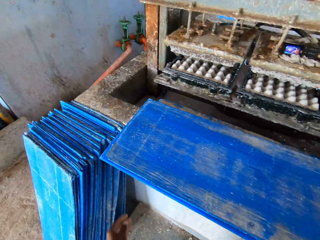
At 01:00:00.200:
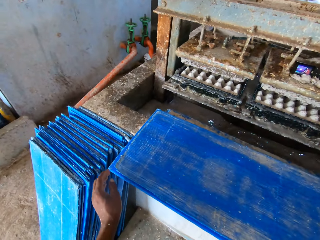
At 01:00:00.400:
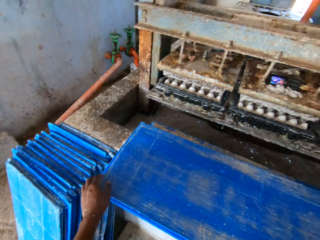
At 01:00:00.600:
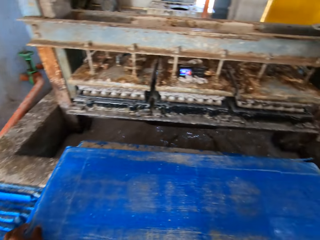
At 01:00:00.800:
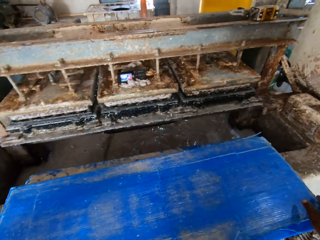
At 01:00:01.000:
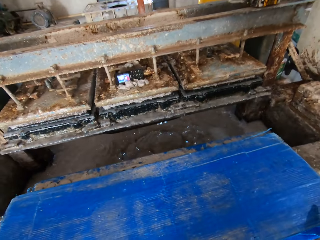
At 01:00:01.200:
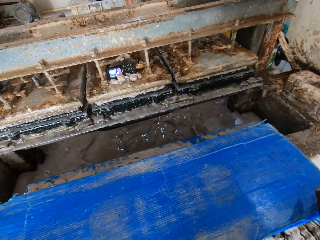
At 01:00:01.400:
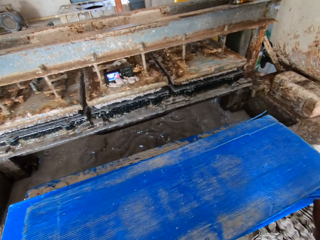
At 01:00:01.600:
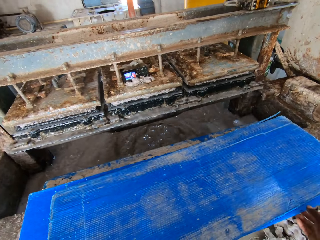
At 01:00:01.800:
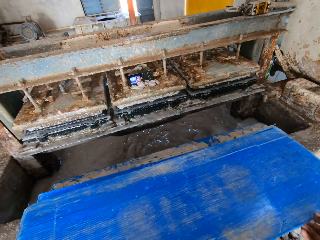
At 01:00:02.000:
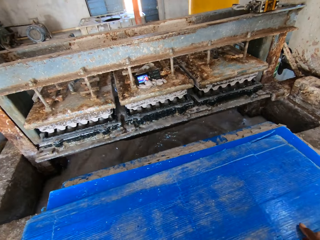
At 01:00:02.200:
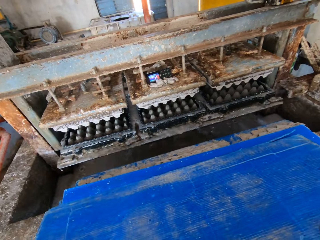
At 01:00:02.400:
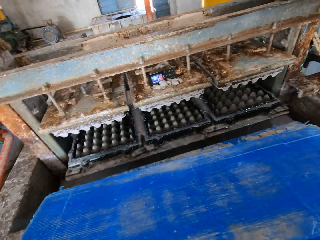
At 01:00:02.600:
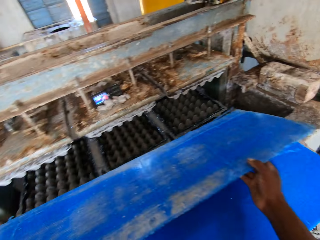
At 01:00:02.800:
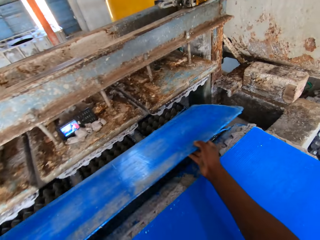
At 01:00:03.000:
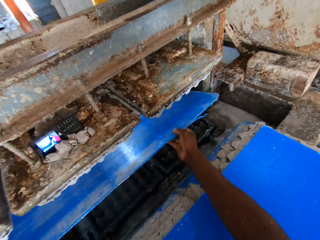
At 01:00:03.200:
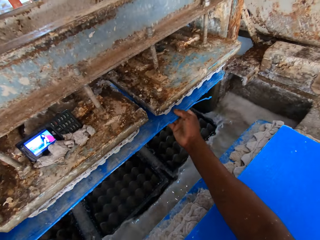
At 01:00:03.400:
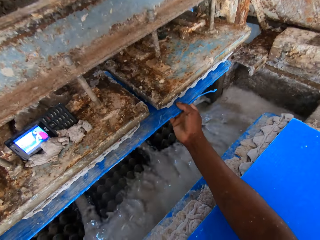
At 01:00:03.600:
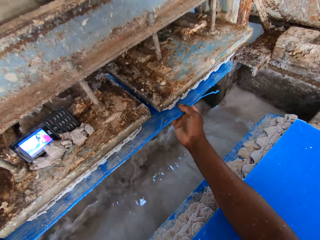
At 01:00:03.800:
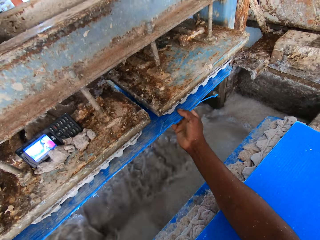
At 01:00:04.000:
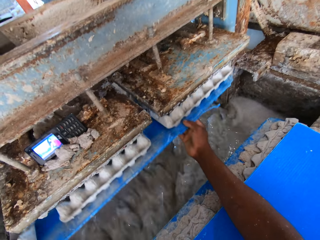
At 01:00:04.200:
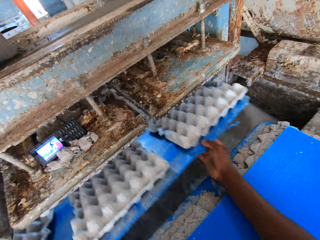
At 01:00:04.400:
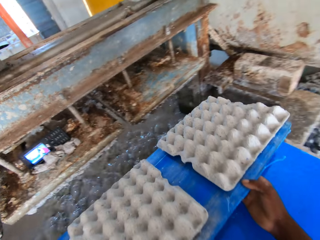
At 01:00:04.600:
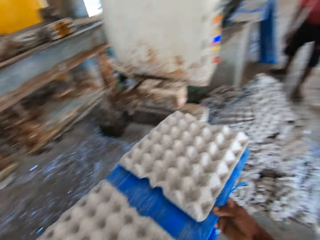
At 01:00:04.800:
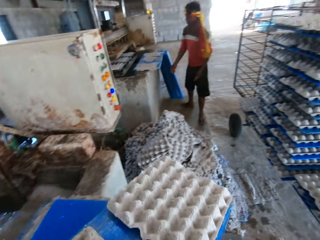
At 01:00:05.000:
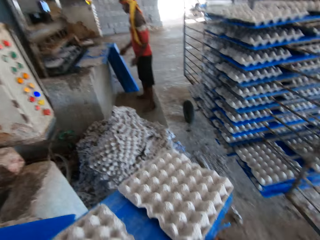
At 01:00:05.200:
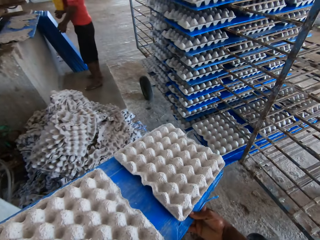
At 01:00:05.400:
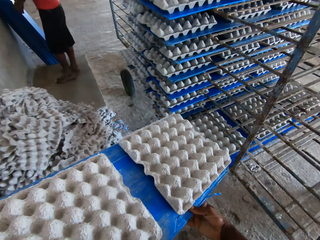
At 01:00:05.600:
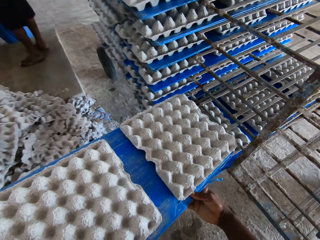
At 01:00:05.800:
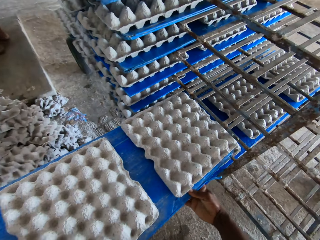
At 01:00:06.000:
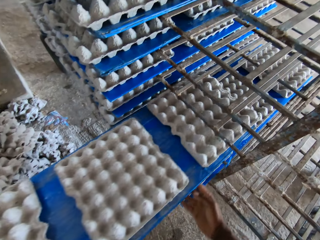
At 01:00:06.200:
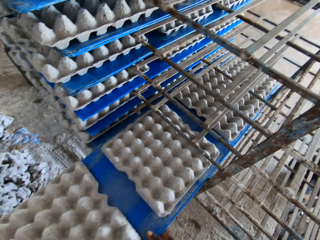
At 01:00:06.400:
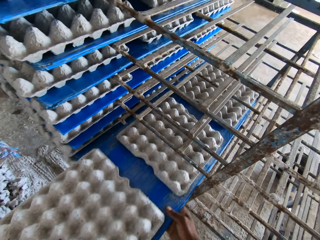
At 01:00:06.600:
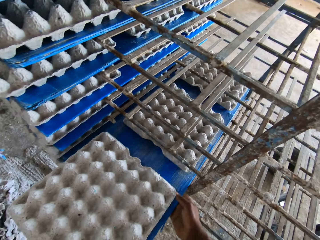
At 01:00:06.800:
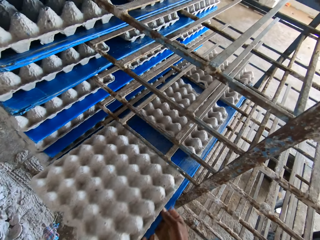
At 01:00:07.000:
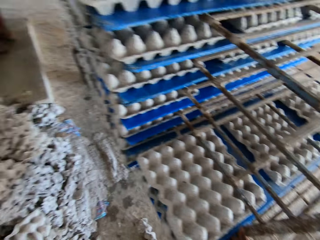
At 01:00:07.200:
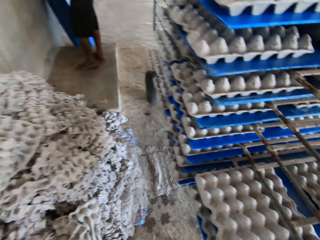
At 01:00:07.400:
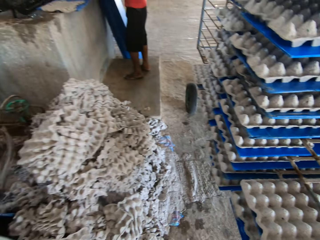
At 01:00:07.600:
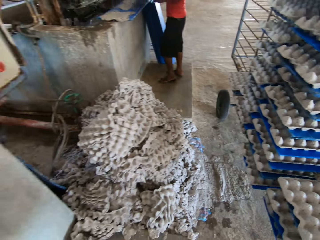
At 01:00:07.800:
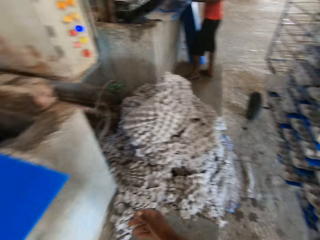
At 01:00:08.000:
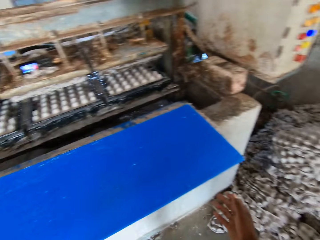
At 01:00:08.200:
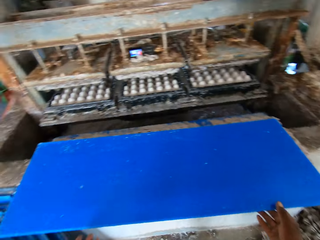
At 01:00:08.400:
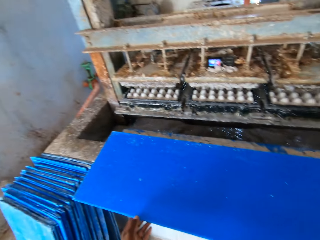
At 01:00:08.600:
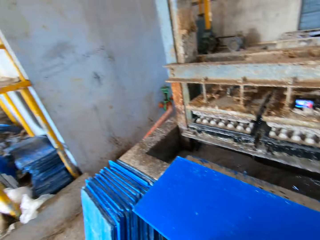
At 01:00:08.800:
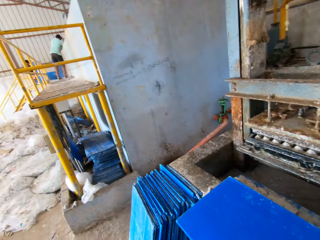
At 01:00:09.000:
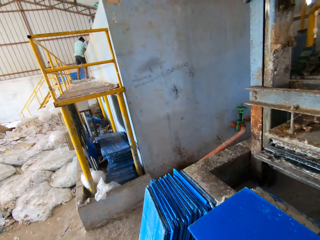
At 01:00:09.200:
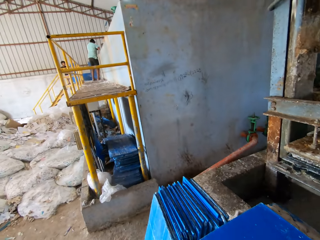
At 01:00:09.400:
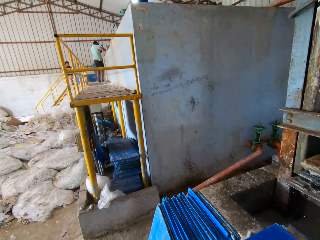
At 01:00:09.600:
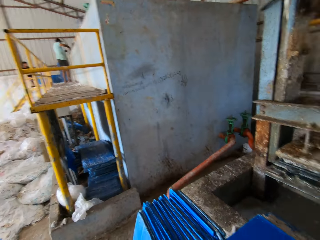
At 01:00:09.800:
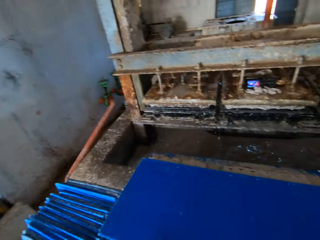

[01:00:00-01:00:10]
The camera wearer holds a tray on the pavement with his left hand. He holds the tray on the pavement with both hands. He moves the tray on the pavement with both hands. He picks the tray from the pavement with both hands. He places the tray under the crate molder with both hands. He brings out some crates from the crate molder with the tray in both hands. The man holds a tray on the floor with both hands. The camera wearer places the tray of crates in the crate rack with both hands. He holds the tray on the pavement with both hands.

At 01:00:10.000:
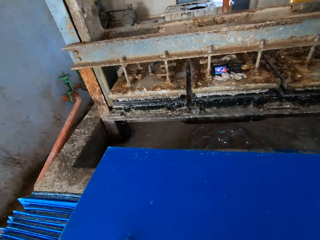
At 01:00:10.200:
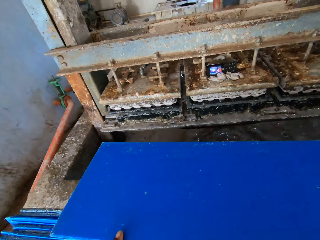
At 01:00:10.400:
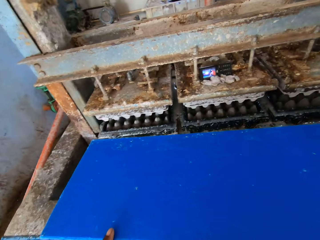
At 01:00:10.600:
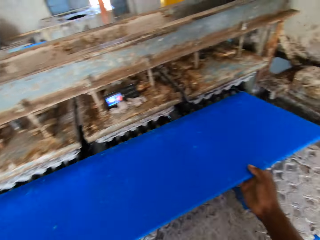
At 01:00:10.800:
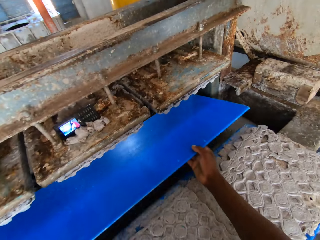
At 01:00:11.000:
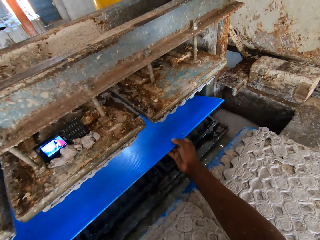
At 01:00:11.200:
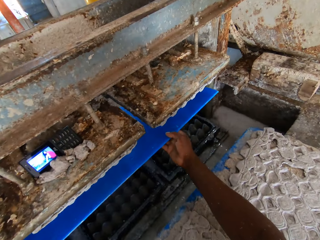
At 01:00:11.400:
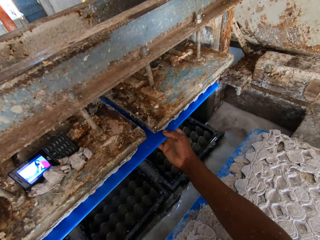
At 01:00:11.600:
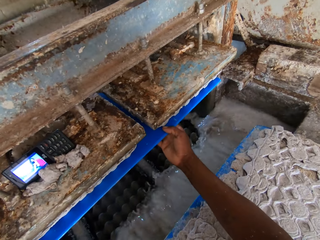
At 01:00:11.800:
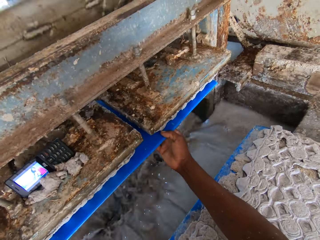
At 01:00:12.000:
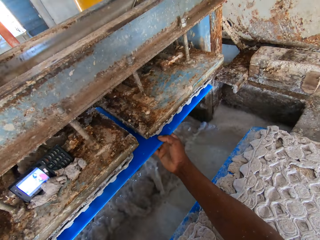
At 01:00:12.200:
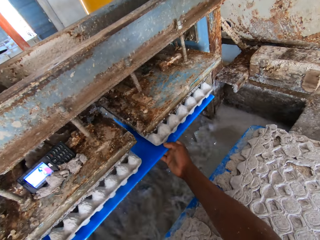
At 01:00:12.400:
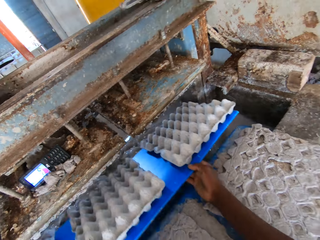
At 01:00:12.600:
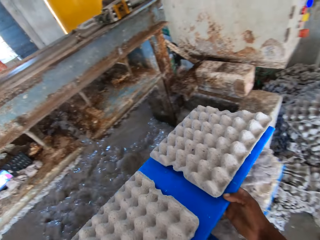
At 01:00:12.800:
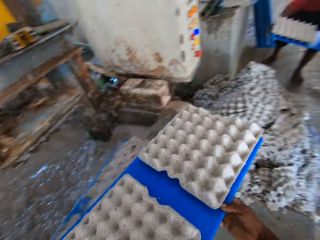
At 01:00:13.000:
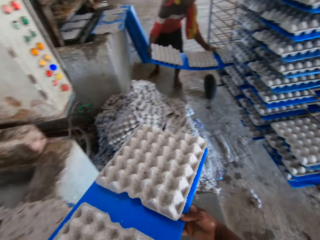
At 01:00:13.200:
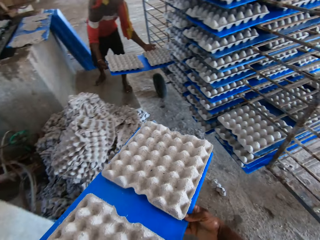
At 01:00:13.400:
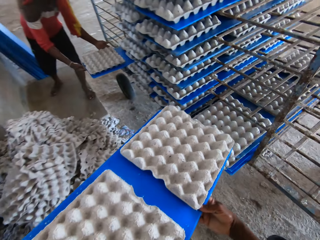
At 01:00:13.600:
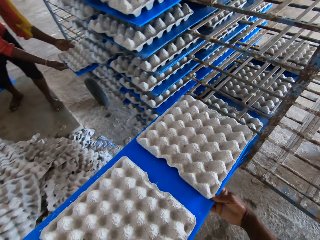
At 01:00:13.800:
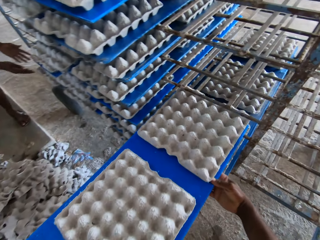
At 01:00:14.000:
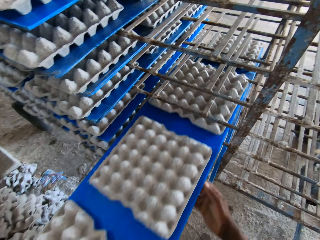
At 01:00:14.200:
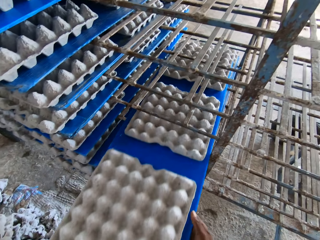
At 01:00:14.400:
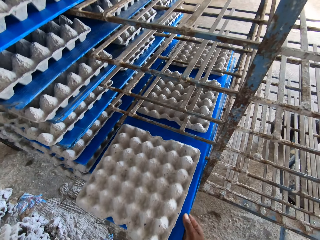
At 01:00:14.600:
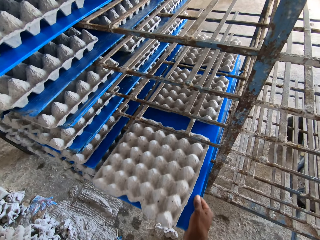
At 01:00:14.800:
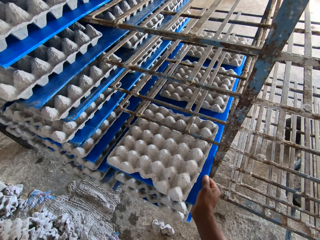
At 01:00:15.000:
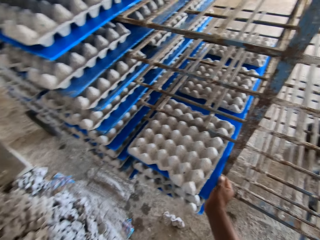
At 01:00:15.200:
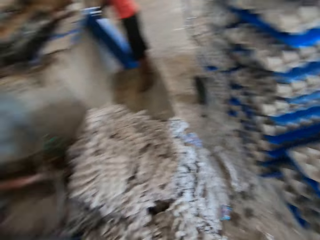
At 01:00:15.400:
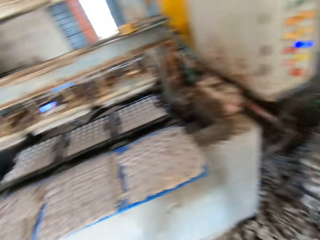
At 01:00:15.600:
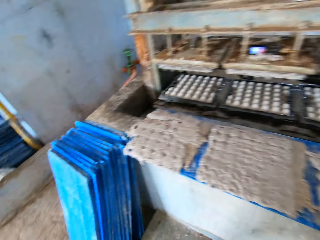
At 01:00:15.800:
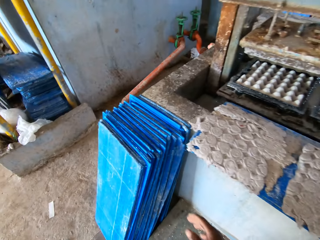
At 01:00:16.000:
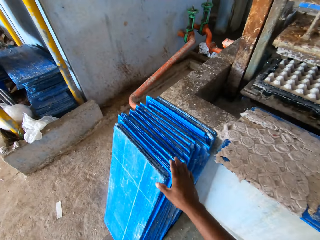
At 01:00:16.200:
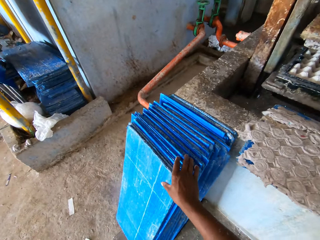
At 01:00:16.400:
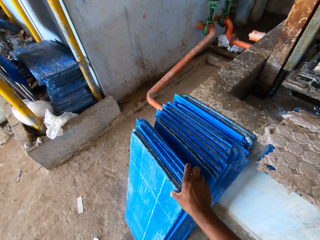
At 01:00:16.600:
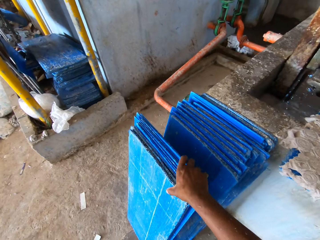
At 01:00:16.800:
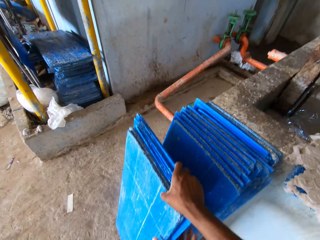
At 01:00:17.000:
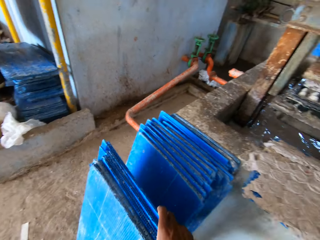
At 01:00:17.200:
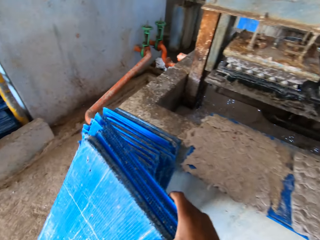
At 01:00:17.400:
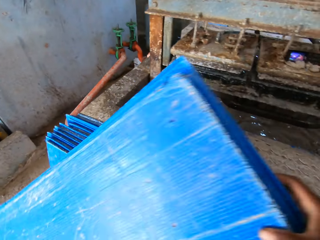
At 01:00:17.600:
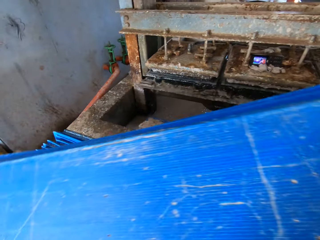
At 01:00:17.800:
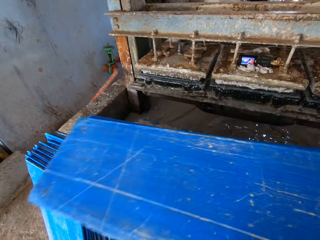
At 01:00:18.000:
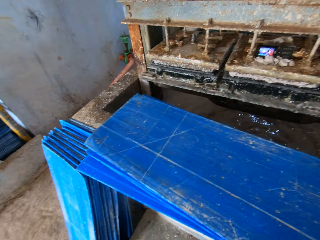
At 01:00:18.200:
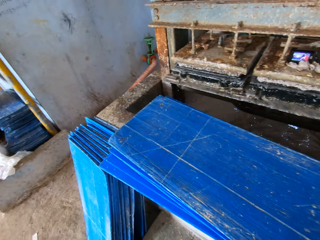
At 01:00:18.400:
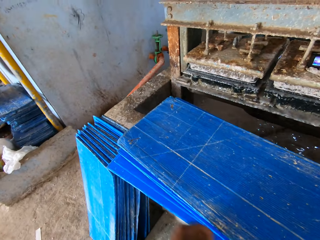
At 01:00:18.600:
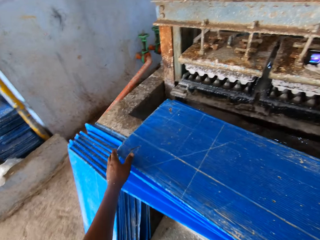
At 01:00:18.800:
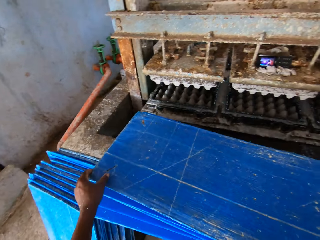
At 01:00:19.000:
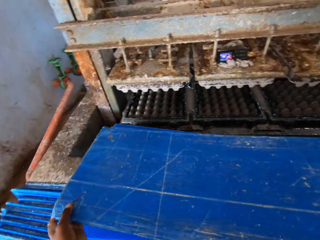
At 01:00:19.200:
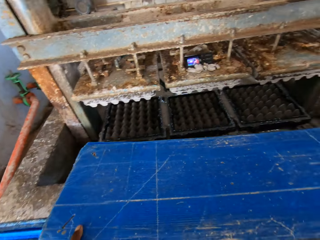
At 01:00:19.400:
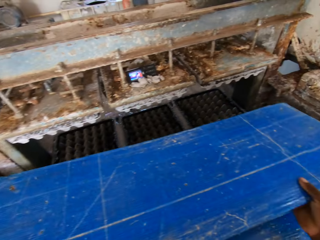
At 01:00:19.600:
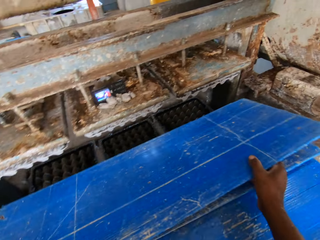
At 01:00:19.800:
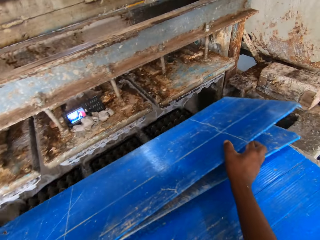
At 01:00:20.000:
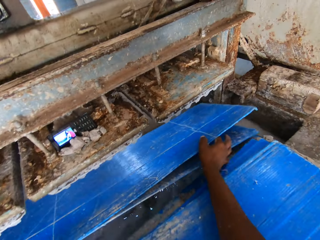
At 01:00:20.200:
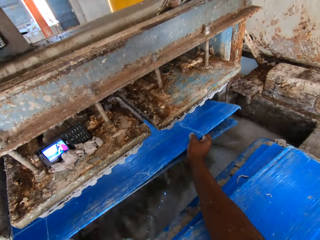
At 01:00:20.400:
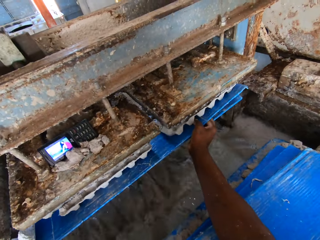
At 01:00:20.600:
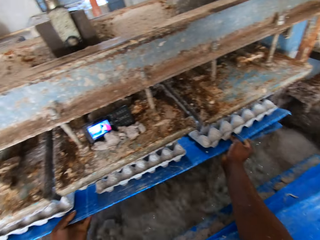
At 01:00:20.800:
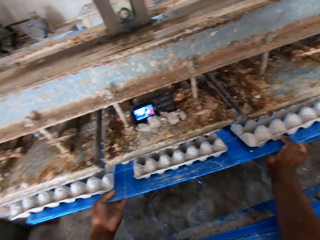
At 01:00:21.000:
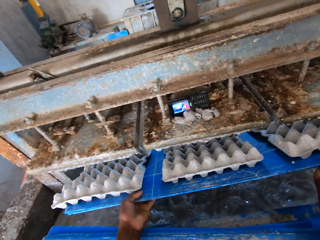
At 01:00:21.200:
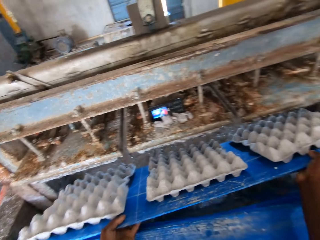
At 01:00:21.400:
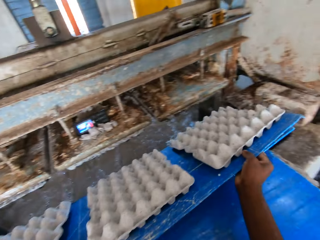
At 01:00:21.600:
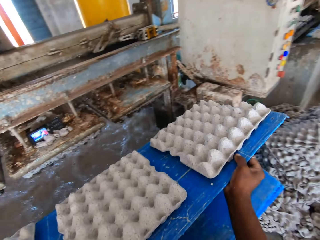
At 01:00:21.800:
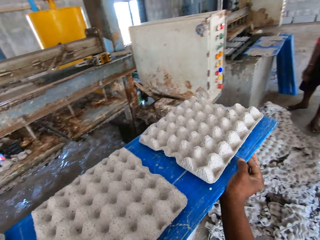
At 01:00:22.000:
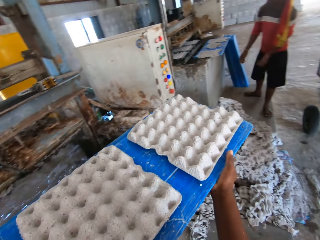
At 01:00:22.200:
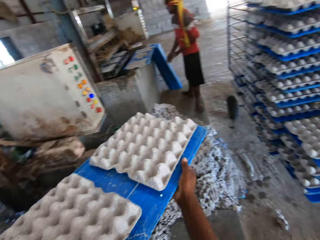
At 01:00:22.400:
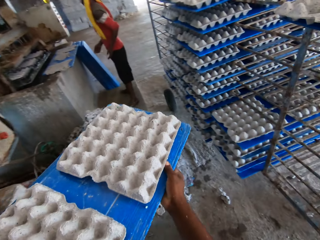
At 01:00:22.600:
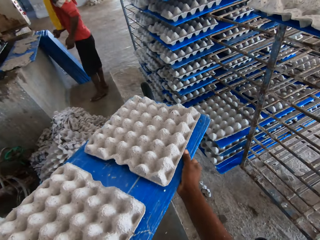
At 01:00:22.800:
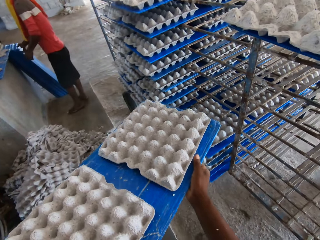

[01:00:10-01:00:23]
The camera wearer picks the tray from the pavement with both hands. He places the tray under the crate molder with both hands. He brings out some crates from the crate molder with the tray in both hands. The man holds a tray of crates in the crate rack with both hands and pushes the tray of crates in the crate rack with both hands. The camera wearer places the tray of crates in the crate rack with both hands. He holds the tray of crates in the crate rack with his right hand and pushes the tray of crates in the crate rack with his right hand. He holds some trays on the floor with both hands. He picks the trays from the floor with his right hand. He places the trays on the pavement of the crate molder with his right hand. He holds a tray on the pavement with his left hand. He holds the tray on the pavement with both hands. He picks the tray from the pavement with both hands. He places the tray under the crate molder with both hands. He brings out some crates from the crate molder with the tray in both hands.
